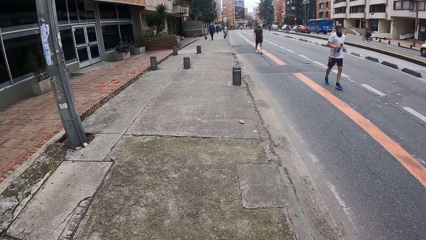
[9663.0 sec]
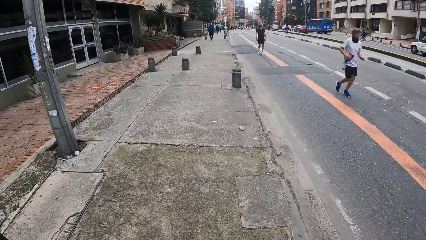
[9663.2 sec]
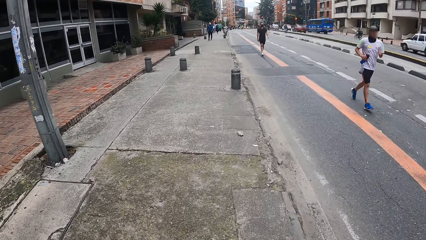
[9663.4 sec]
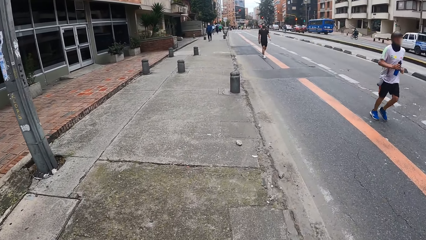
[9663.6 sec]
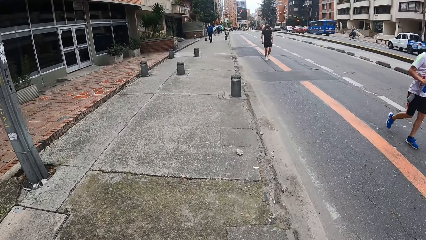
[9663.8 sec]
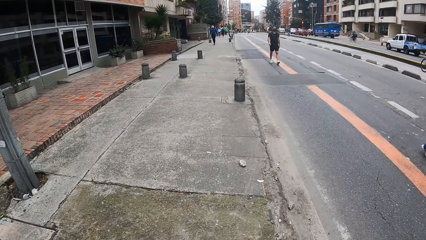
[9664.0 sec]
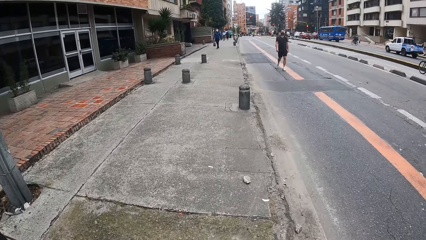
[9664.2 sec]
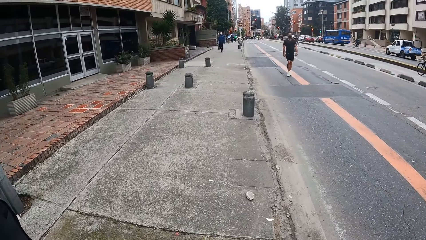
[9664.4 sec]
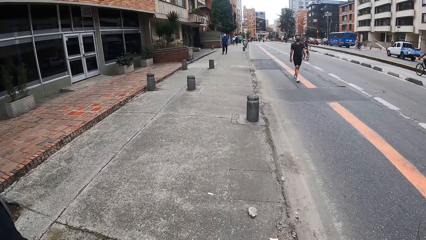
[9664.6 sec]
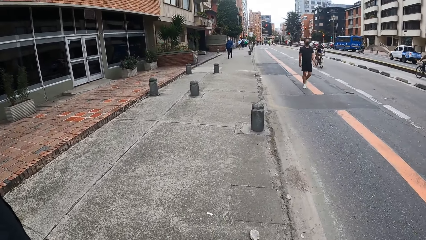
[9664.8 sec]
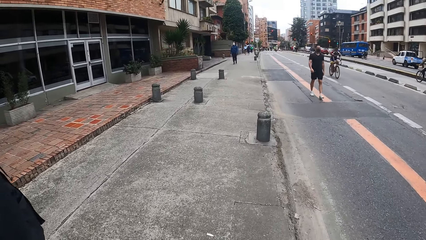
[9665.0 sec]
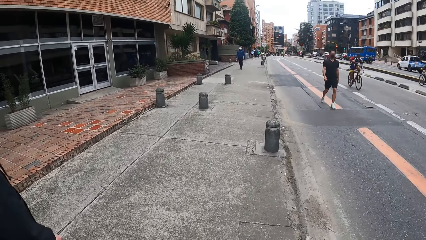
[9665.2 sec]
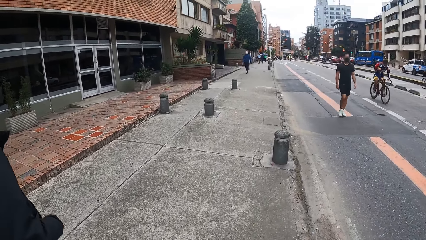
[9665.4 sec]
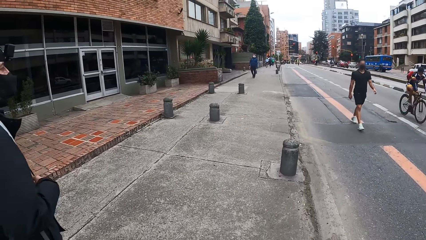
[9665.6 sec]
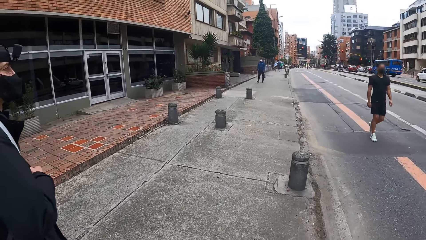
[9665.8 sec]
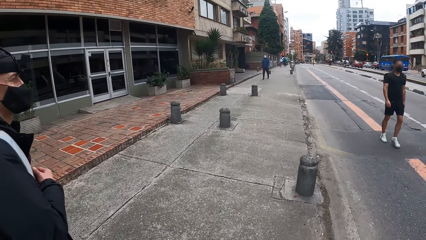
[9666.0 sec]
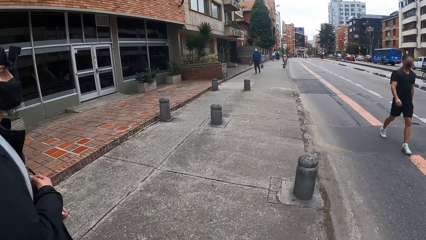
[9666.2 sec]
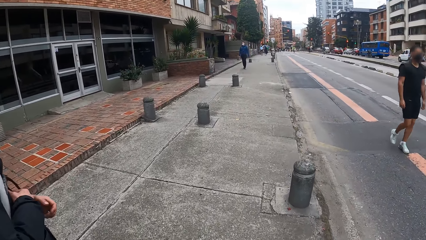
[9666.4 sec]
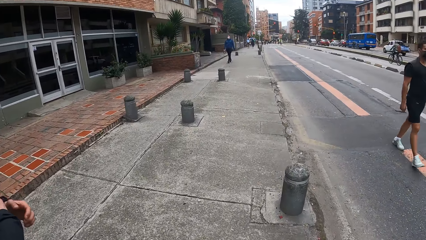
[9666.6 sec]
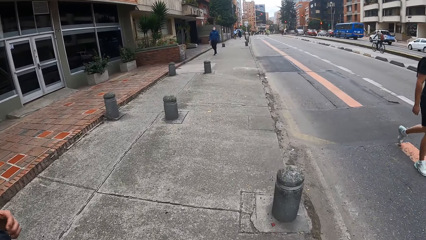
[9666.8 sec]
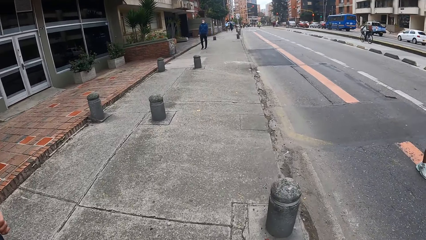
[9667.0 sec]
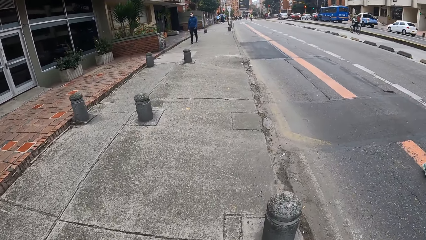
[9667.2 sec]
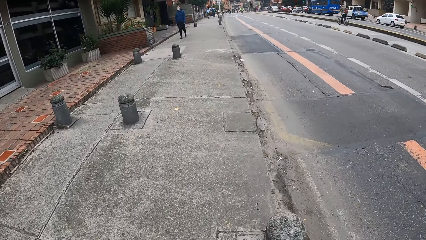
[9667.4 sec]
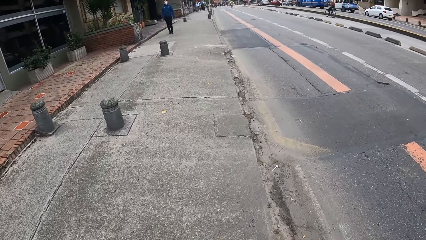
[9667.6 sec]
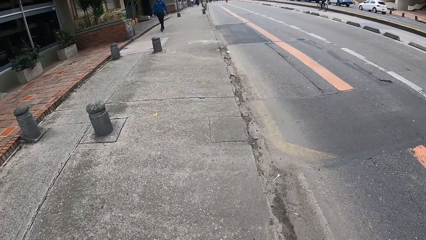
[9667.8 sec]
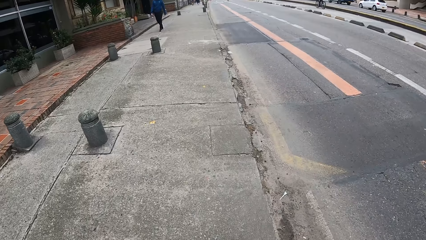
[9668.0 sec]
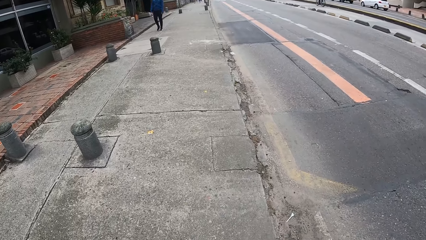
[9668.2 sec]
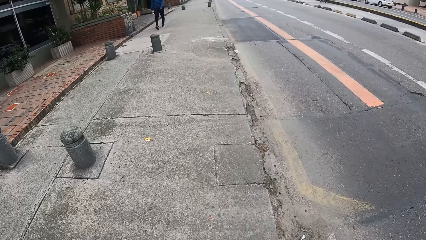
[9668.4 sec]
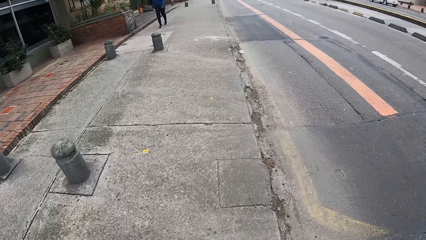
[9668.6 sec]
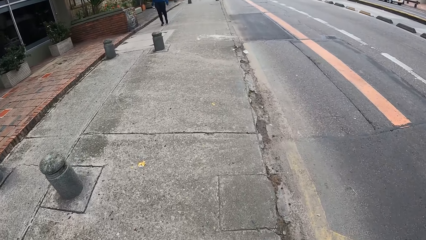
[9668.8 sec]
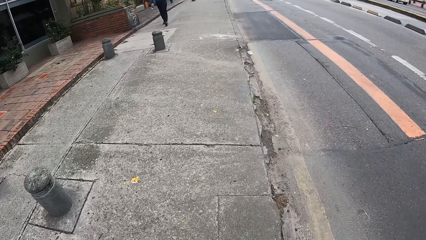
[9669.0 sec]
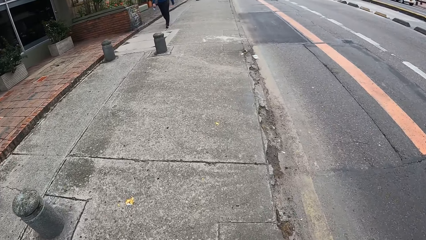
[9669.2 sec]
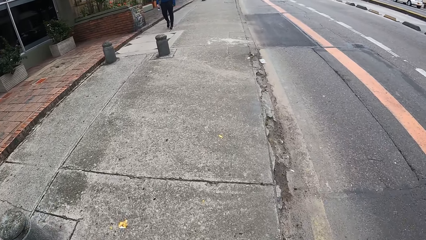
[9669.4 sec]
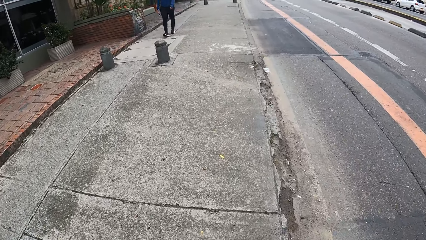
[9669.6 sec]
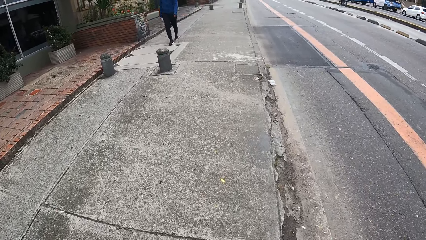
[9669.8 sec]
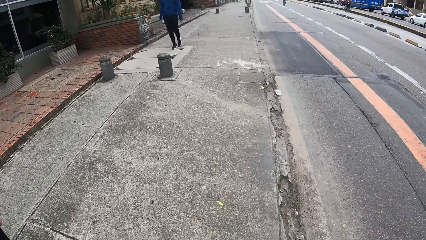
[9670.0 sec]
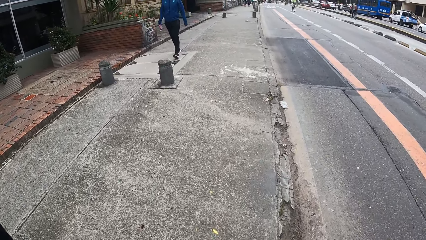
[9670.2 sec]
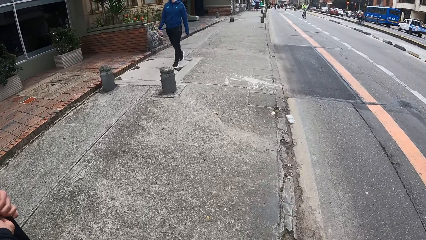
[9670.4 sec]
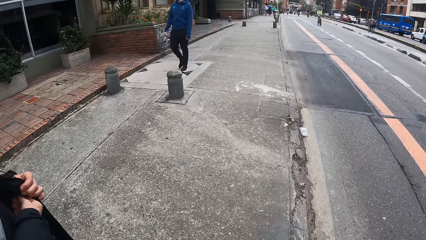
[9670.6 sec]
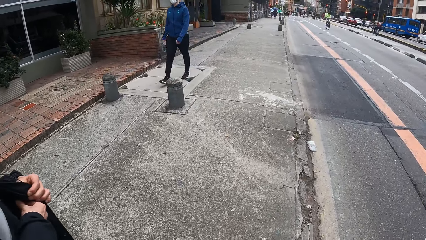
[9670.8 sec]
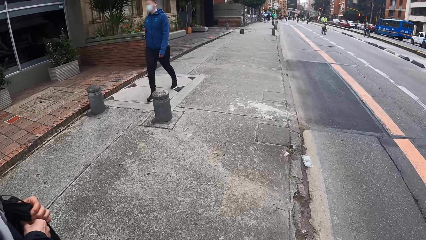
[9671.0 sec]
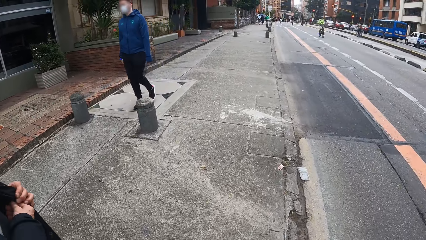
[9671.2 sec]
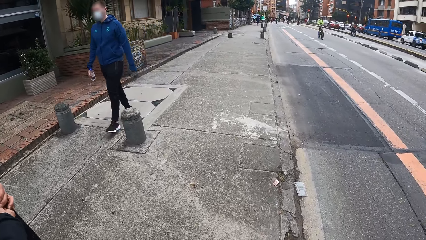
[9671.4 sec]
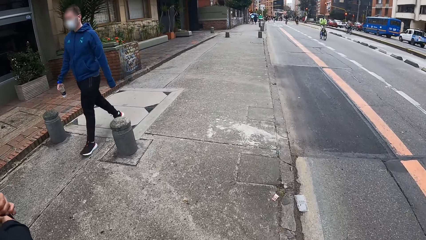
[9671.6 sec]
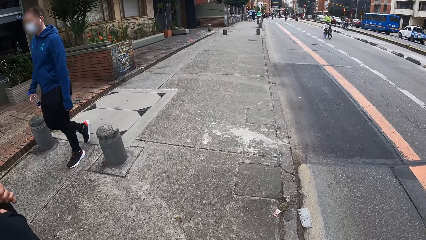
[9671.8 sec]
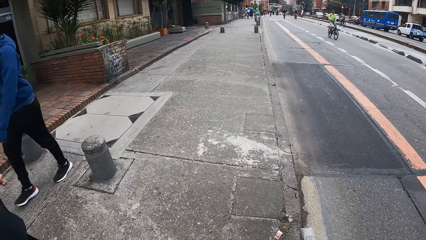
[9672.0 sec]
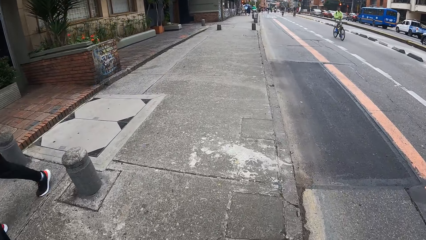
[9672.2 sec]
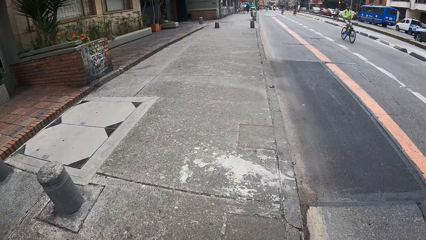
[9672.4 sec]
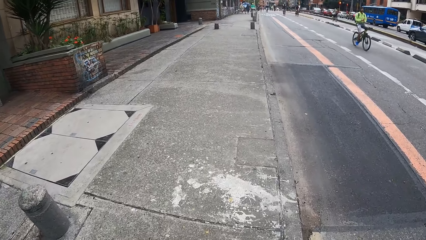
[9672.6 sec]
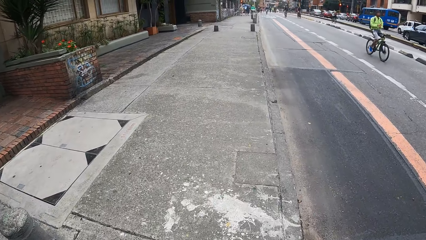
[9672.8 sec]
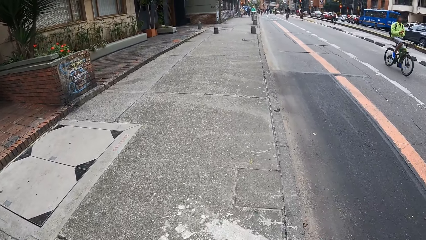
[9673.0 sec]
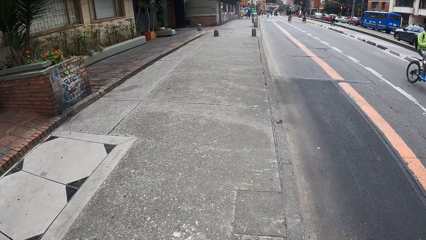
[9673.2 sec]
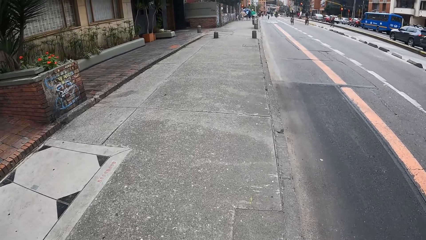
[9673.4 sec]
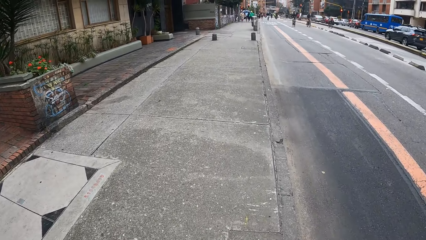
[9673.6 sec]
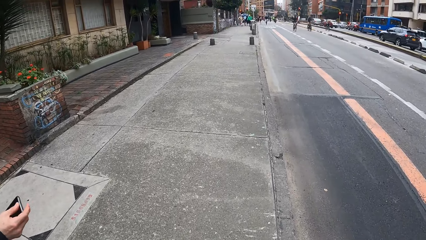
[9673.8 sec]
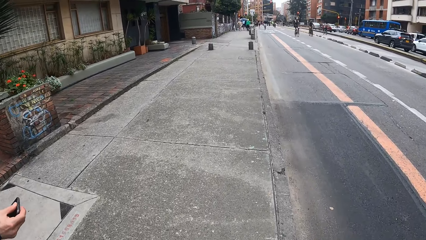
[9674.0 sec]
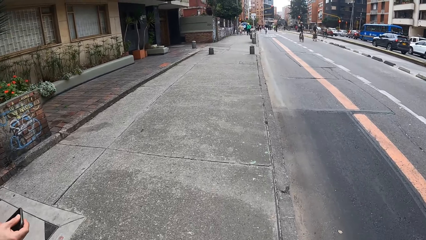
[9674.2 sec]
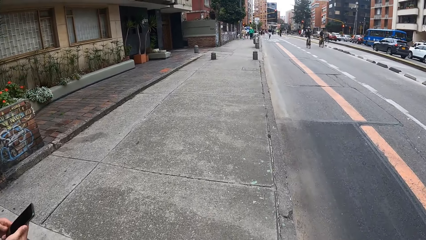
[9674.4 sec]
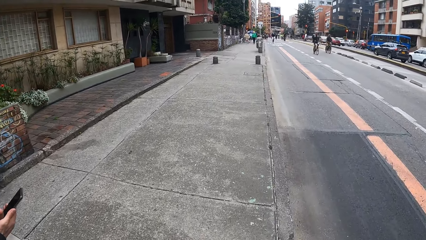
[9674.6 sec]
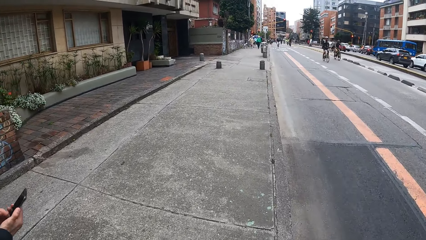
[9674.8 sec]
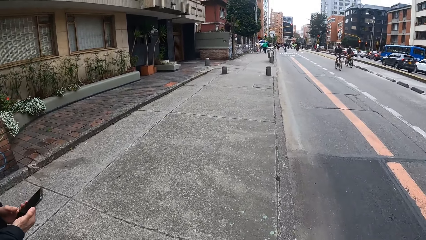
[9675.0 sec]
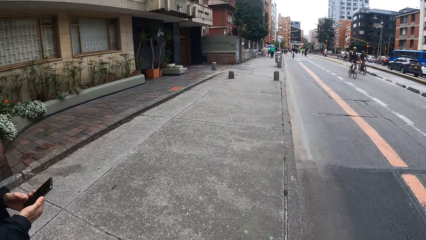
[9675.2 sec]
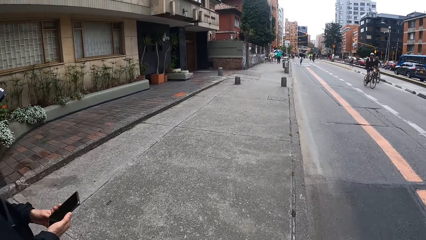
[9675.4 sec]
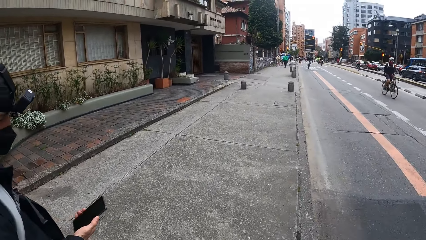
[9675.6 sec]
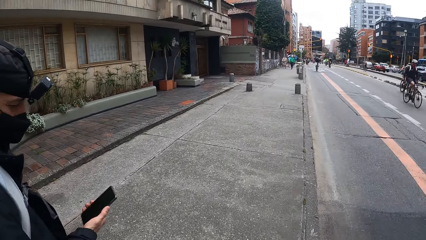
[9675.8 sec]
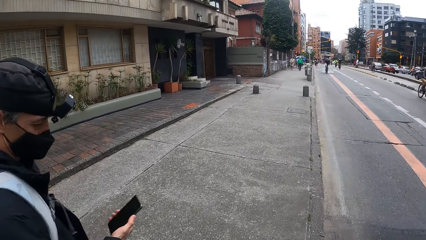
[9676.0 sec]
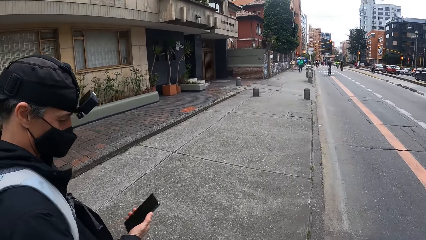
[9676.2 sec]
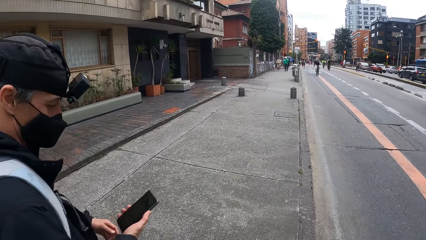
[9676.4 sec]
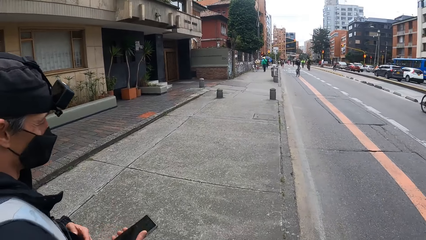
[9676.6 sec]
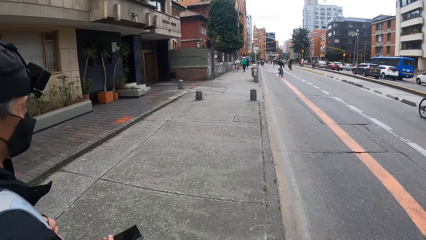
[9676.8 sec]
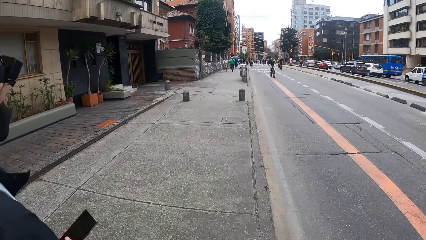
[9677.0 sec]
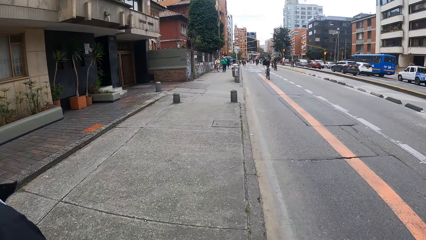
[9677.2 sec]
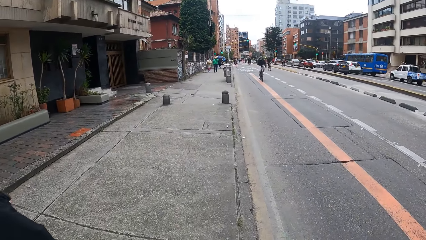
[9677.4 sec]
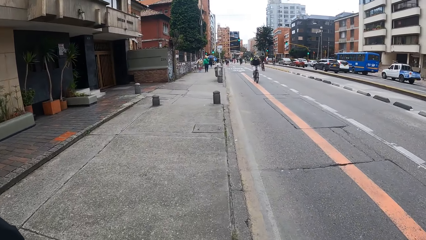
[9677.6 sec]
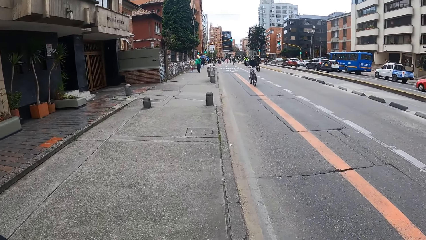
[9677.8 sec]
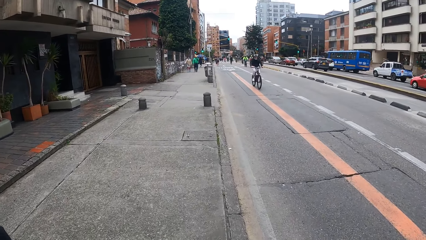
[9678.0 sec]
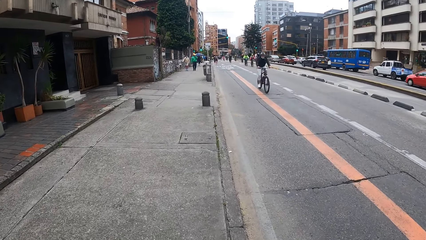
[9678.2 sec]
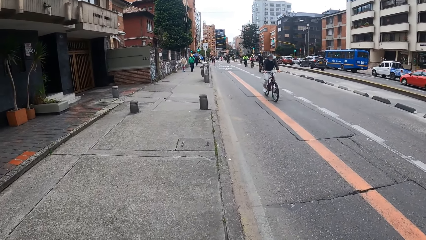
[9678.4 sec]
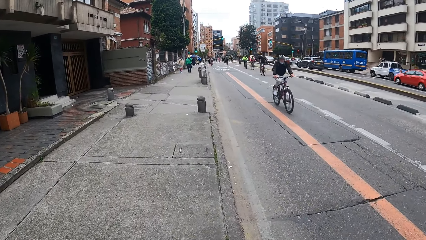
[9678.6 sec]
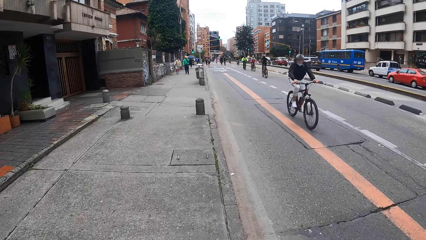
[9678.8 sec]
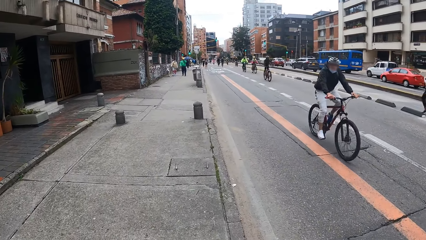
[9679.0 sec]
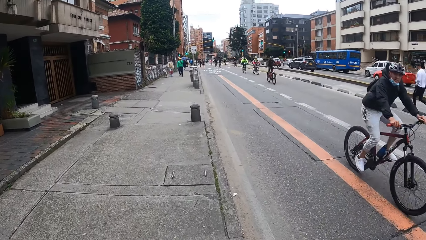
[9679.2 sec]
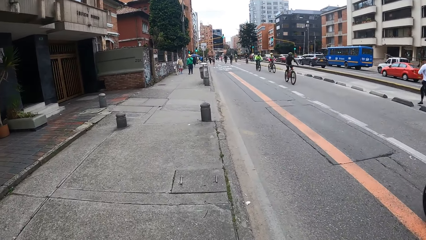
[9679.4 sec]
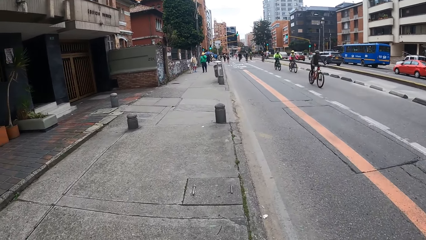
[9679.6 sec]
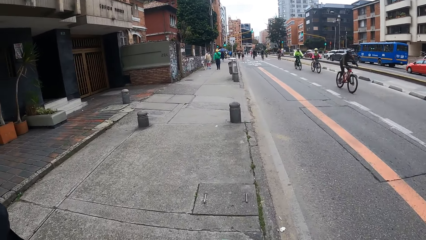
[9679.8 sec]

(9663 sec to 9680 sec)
The camera wearer walks on the pavement. A man operates a phone with his right hand. The man puts the phone in his pocket with his right hand.
